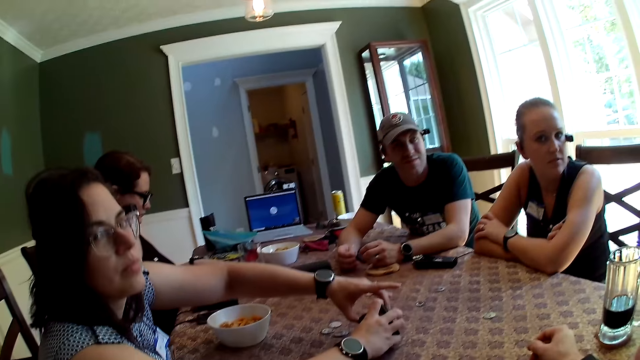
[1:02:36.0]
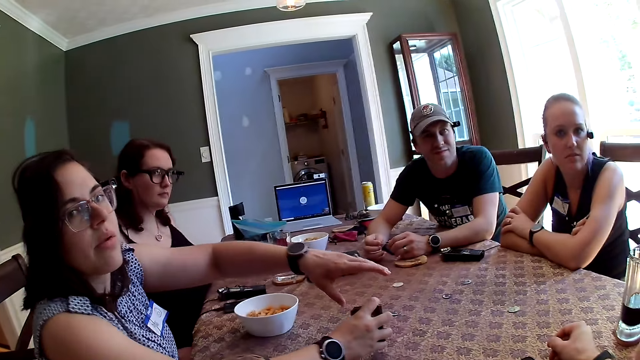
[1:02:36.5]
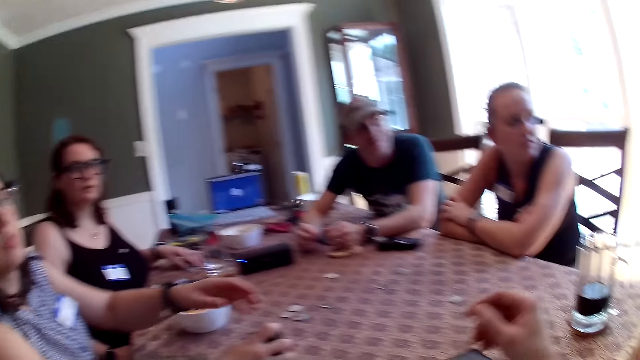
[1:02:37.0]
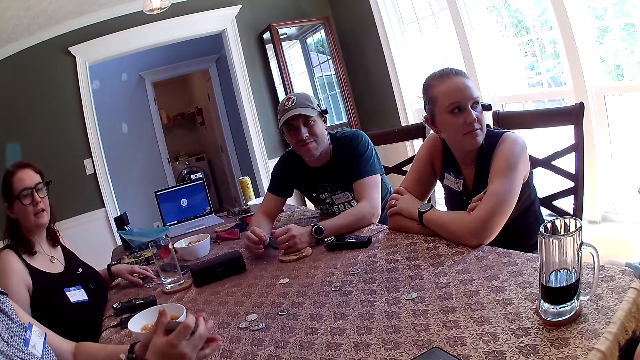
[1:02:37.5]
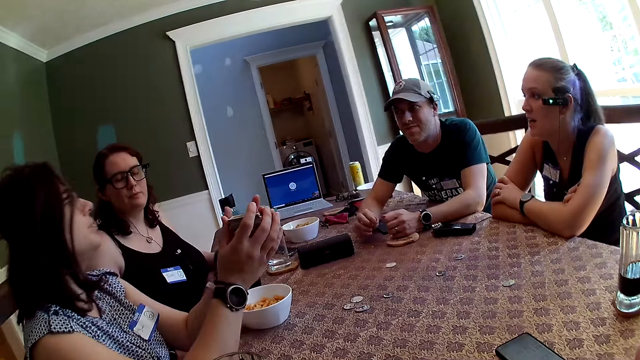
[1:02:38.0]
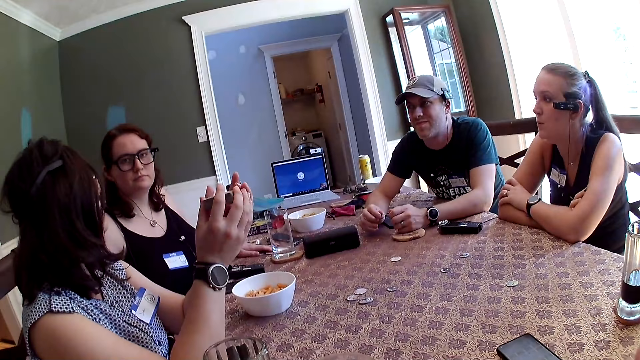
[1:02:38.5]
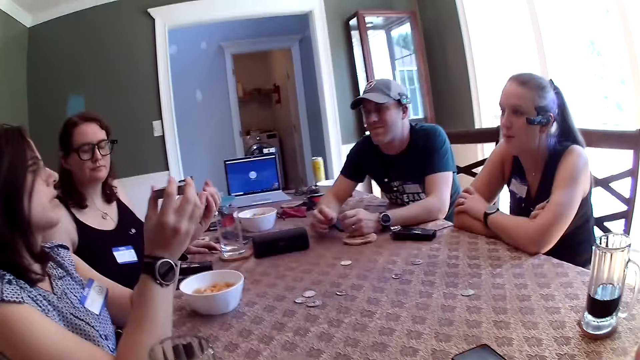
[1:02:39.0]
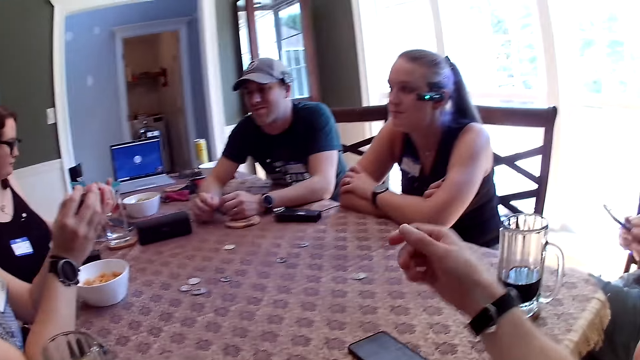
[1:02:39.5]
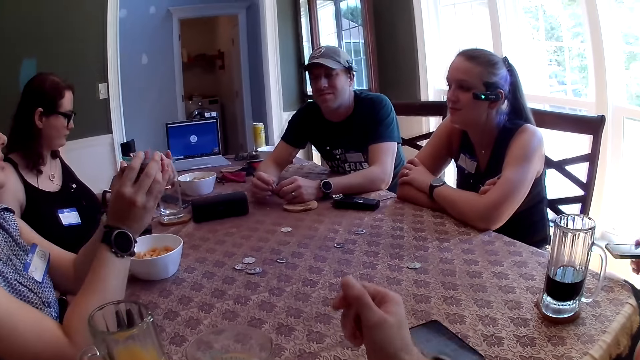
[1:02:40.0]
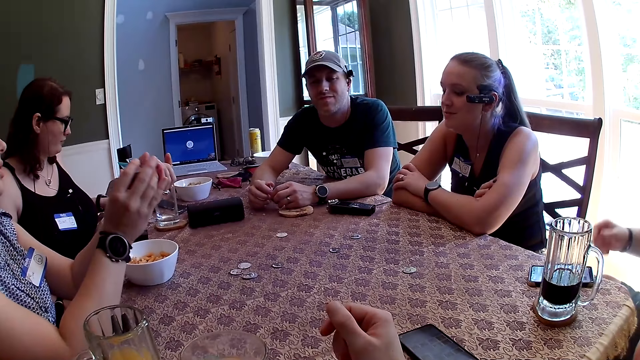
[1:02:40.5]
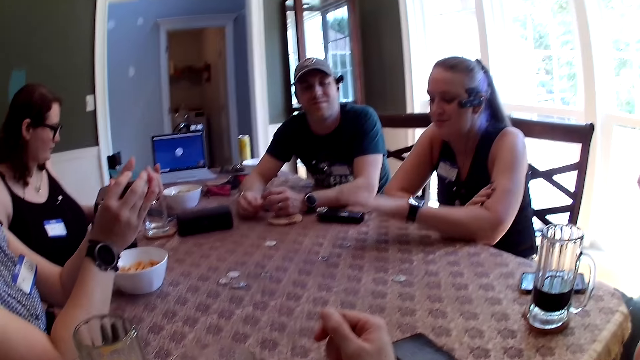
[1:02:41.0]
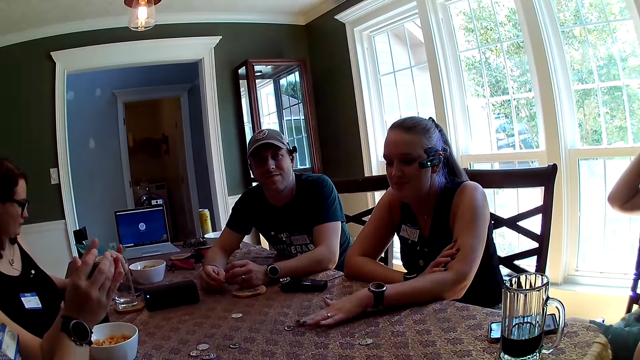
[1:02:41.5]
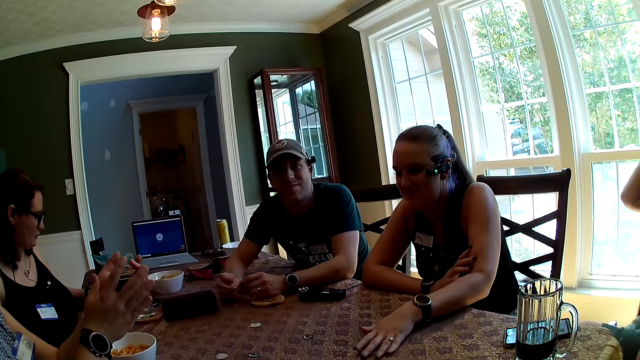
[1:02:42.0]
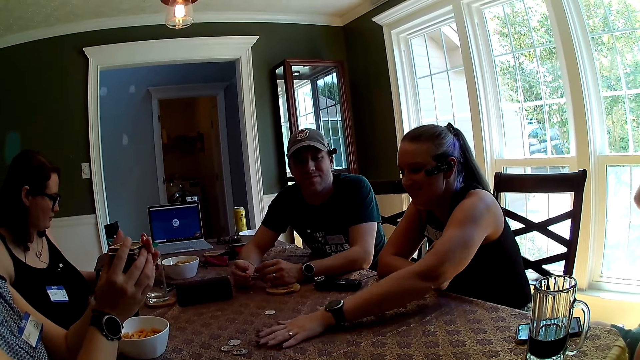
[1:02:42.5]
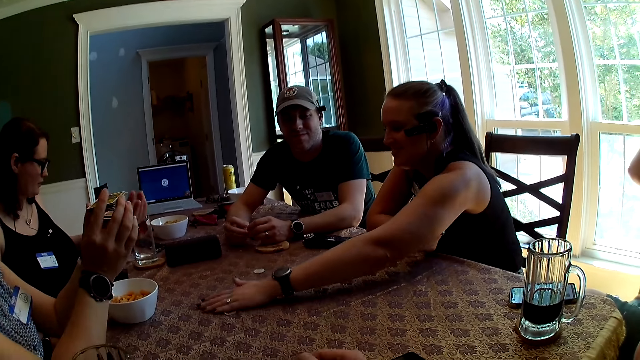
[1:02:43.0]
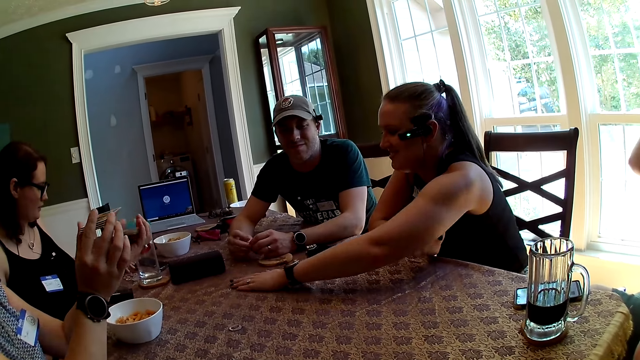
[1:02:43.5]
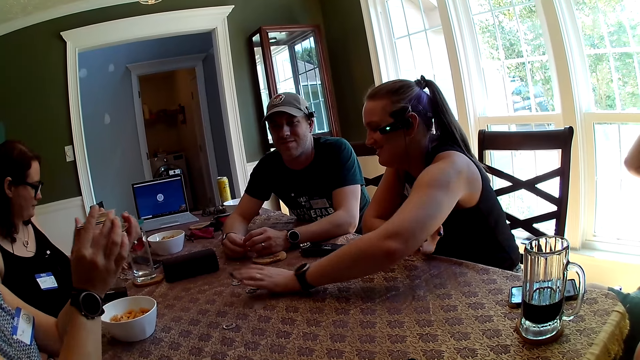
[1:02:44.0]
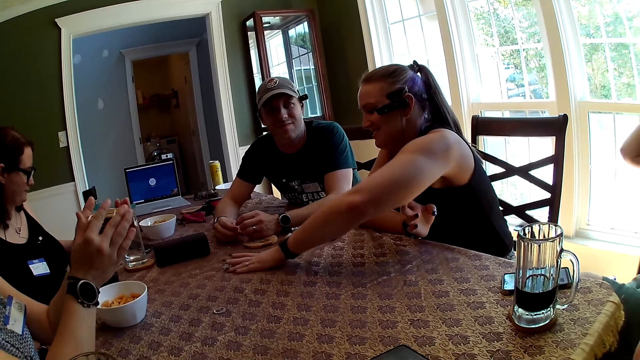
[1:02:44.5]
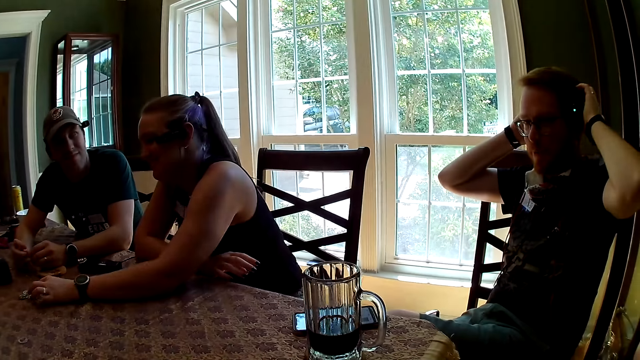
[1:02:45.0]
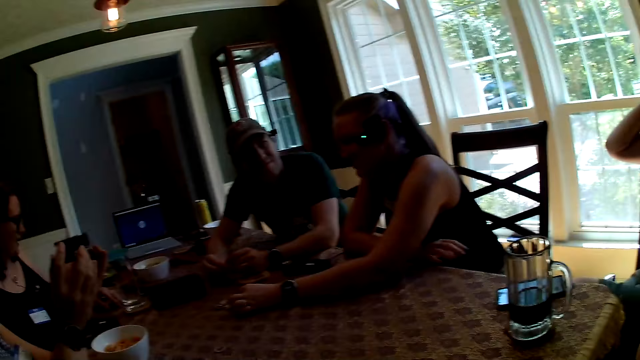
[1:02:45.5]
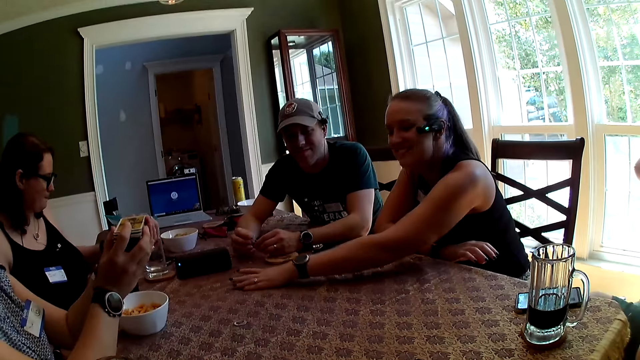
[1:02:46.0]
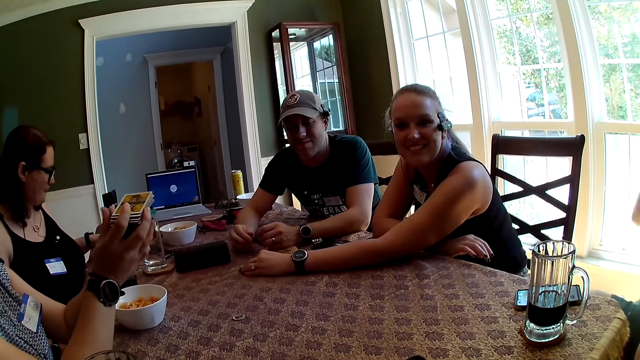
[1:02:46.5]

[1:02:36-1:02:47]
The woman picks up a role card on the table with her right hand and passes the role card from her left hand to her right hand. Another woman speaks to the group of people at the table. The first woman shuffles the role cards in her right hand. The man drops the phone on the table with his right hand. The camera wearer speaks to the group of people at the table. The first woman packs the tokens on the table with her left hand. The man interacts with the camera wearer.

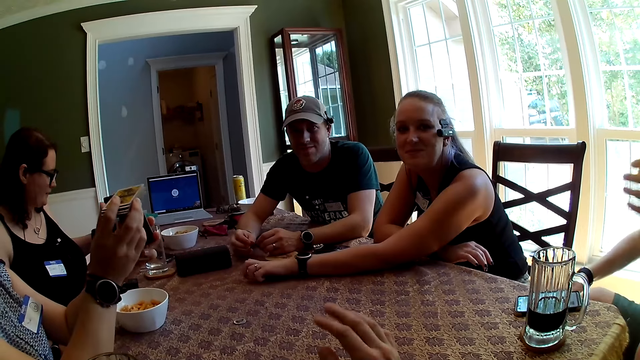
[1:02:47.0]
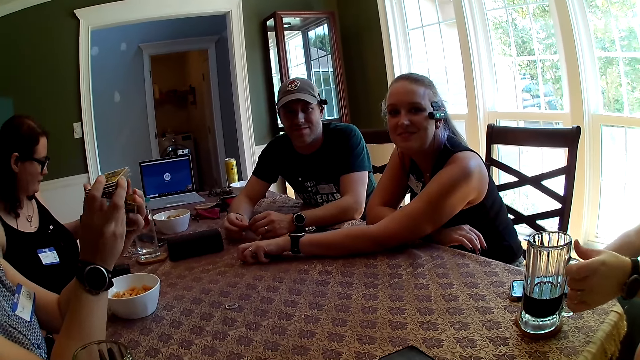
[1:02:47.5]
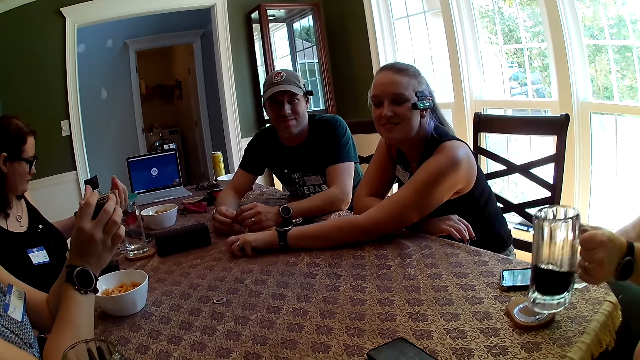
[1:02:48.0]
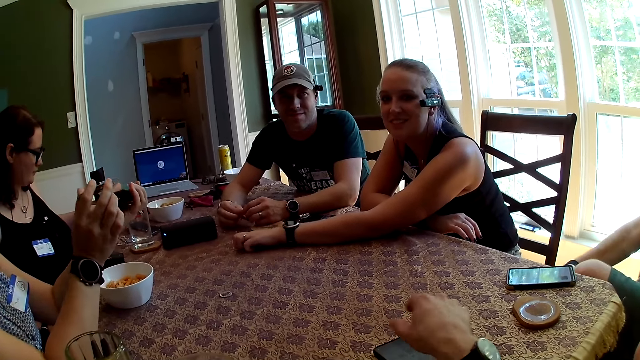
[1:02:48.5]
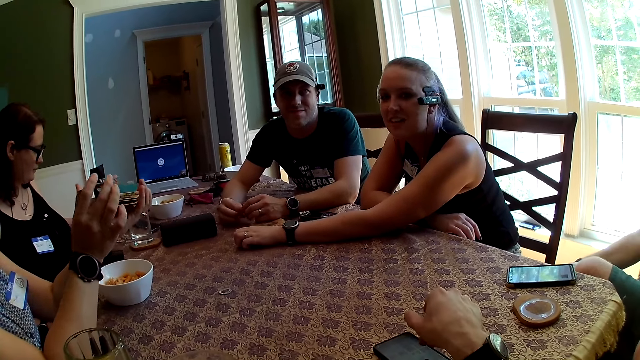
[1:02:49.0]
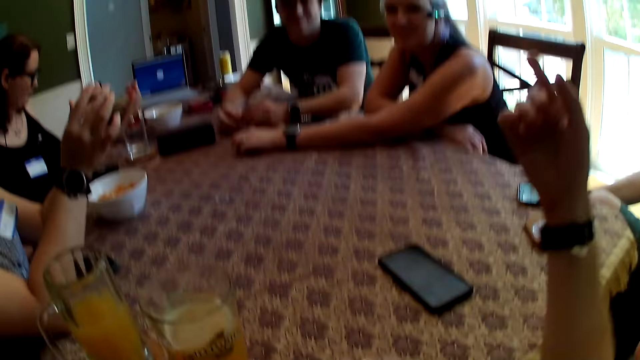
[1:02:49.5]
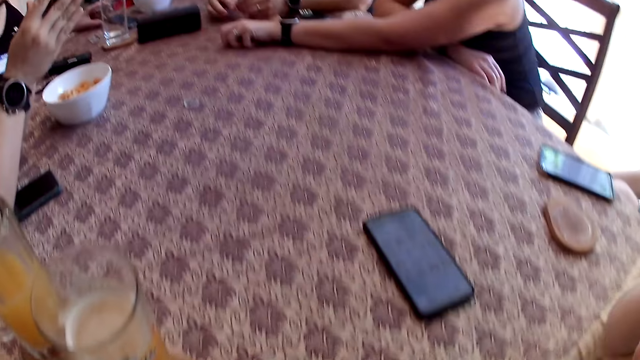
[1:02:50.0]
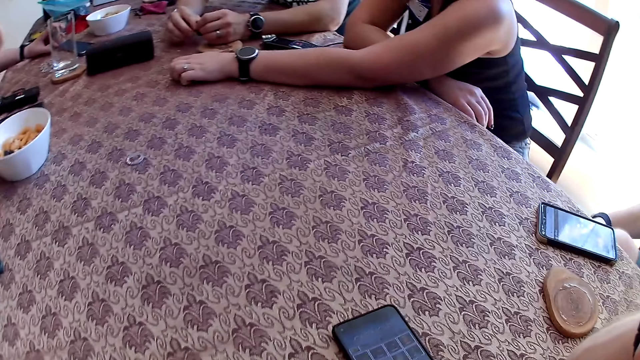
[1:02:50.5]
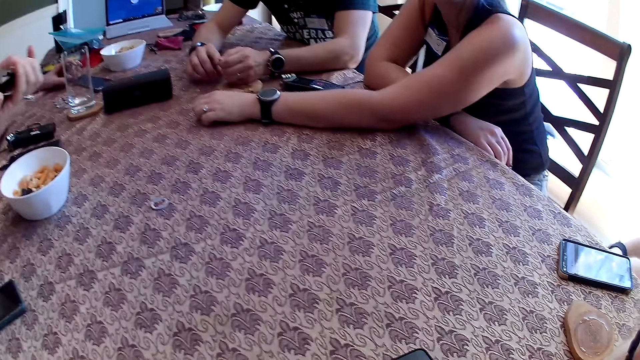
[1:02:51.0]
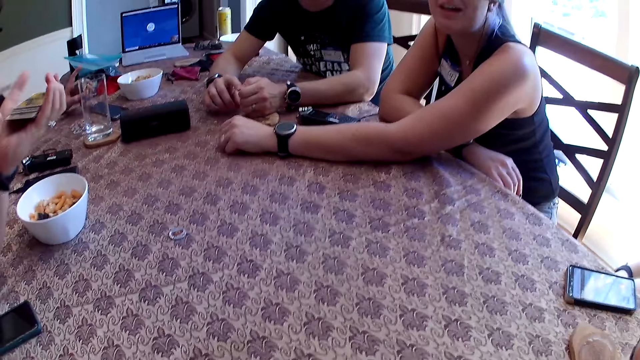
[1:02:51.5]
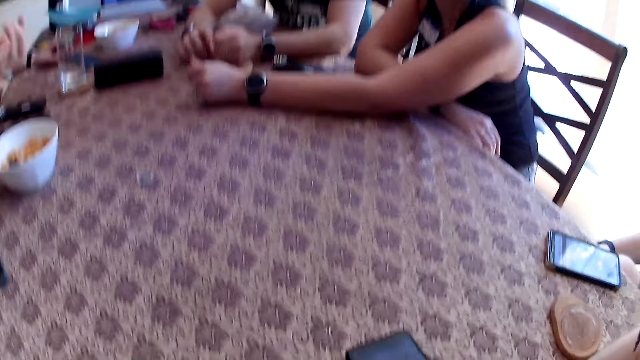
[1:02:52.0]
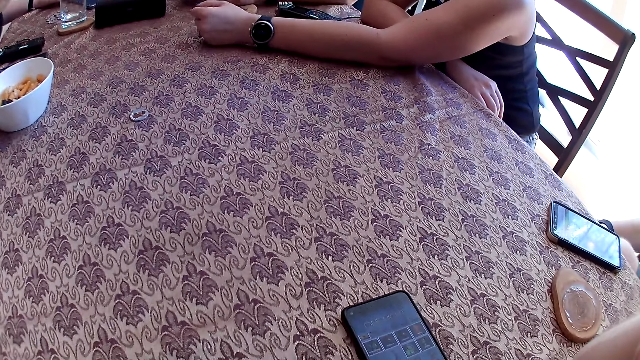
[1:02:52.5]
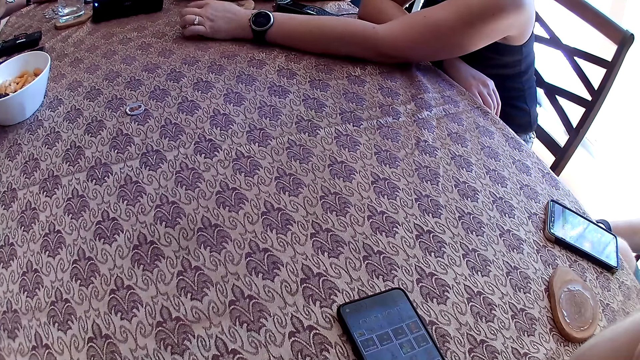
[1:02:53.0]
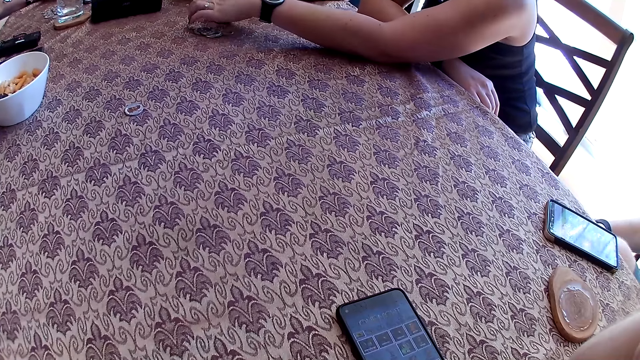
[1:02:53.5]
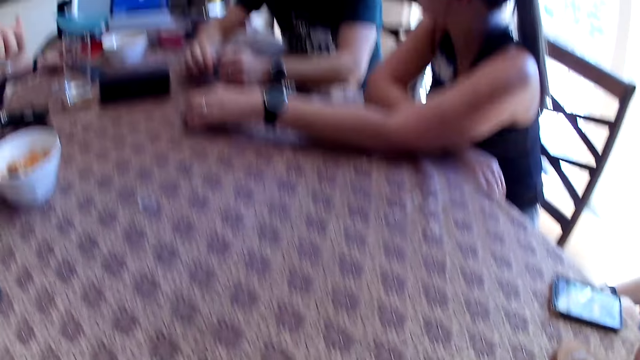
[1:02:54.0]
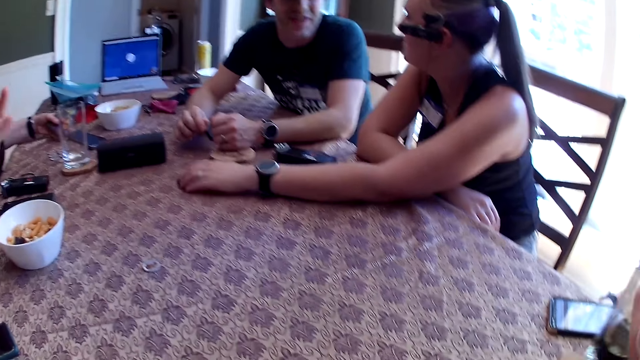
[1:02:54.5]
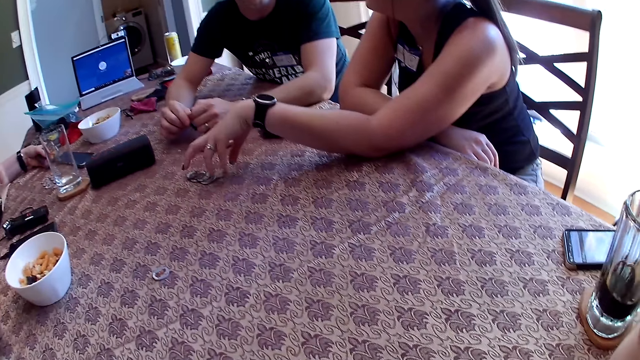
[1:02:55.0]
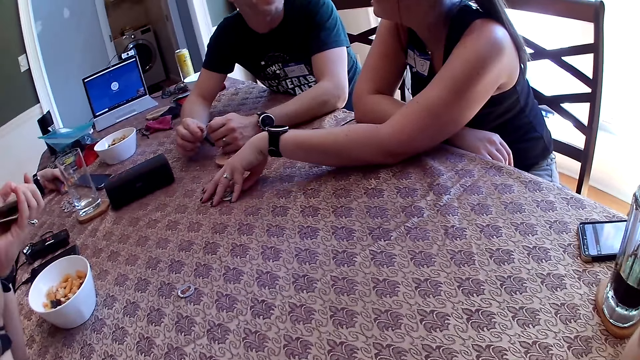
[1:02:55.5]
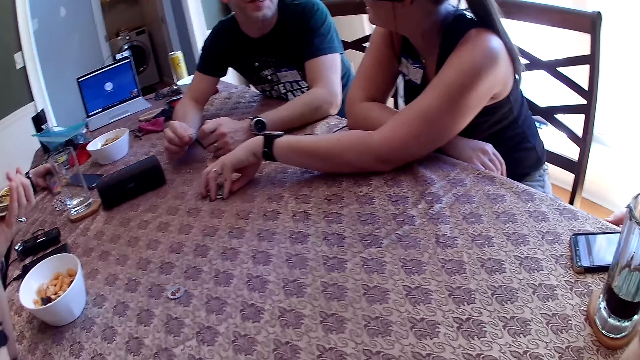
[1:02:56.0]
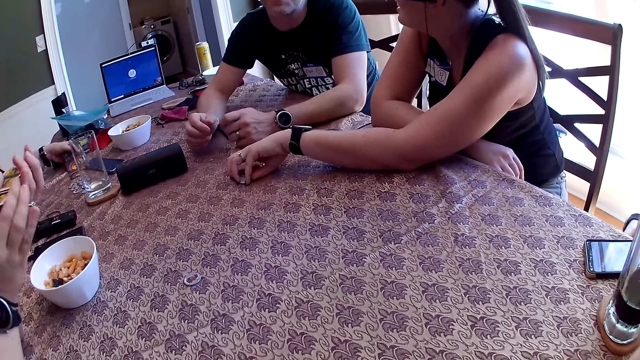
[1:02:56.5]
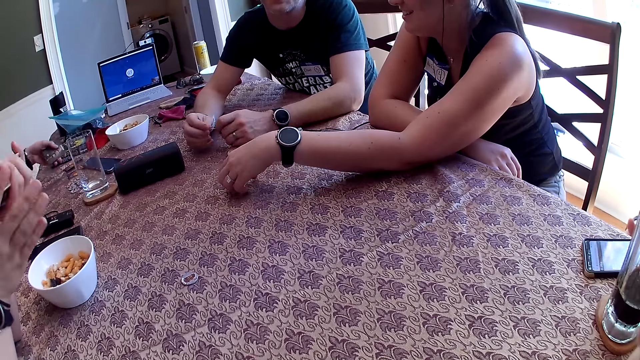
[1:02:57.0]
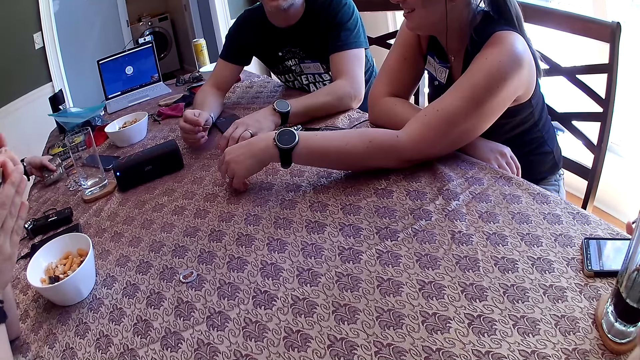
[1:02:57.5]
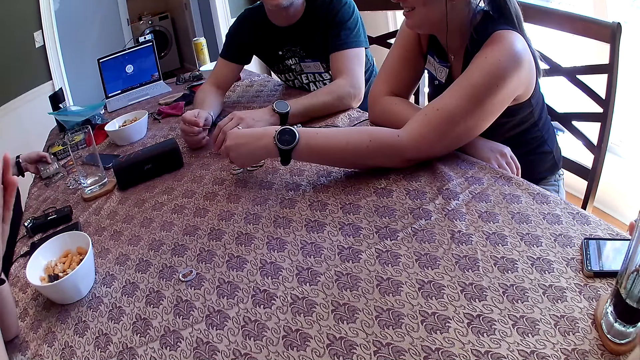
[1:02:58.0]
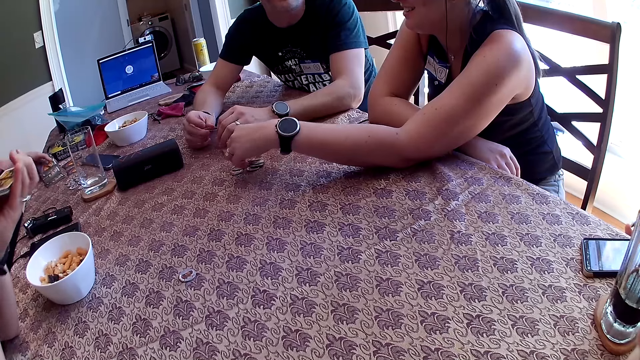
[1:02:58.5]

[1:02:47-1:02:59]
The man picks up the glass cup on the table with his left hand. The woman holds a pack of role cards in her left hand and interacts with another man. The first man drops the glass cup on the table with his left hand. The woman arranges the pack of role cards in her right hand on the table.
